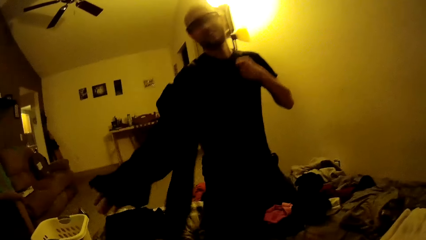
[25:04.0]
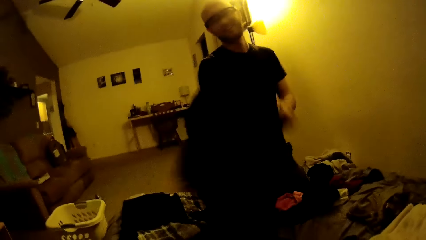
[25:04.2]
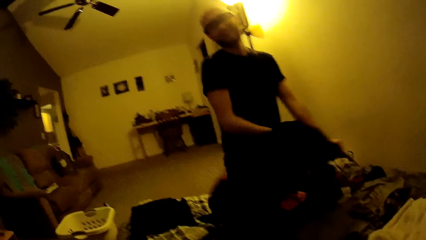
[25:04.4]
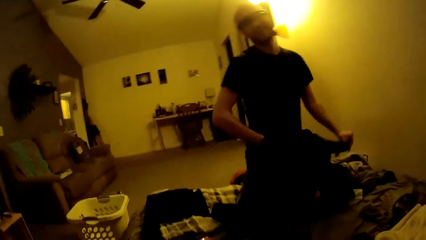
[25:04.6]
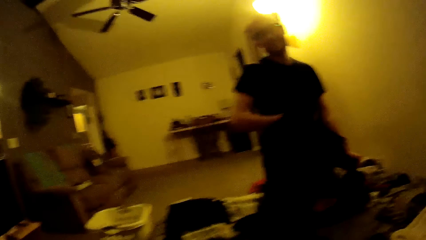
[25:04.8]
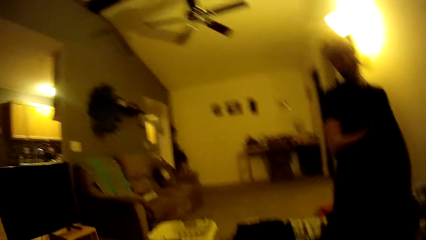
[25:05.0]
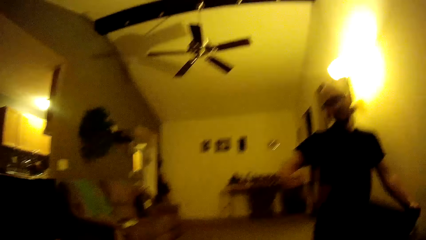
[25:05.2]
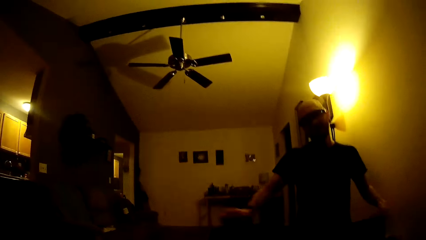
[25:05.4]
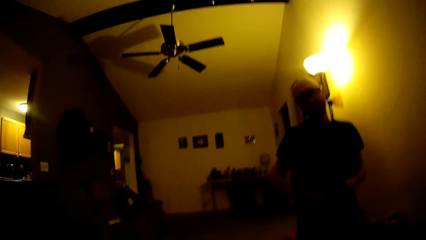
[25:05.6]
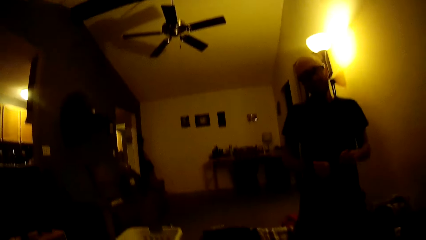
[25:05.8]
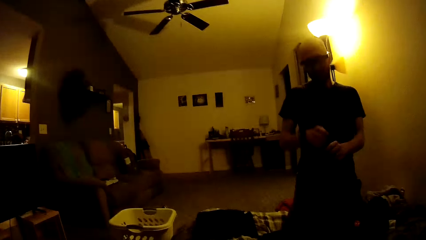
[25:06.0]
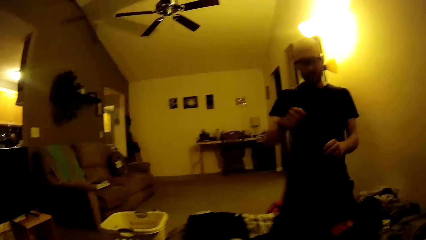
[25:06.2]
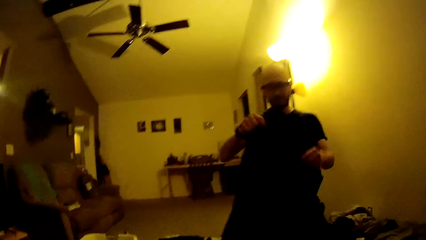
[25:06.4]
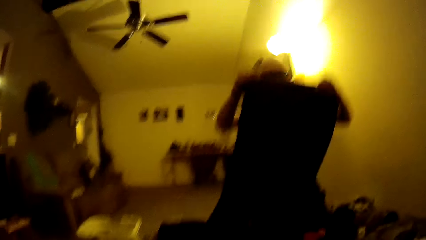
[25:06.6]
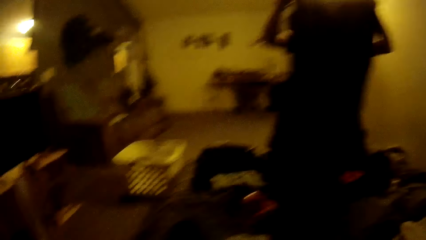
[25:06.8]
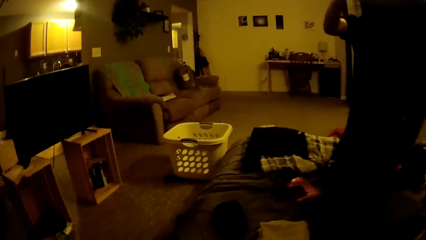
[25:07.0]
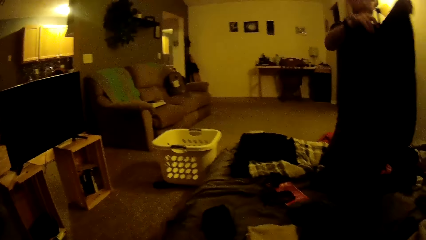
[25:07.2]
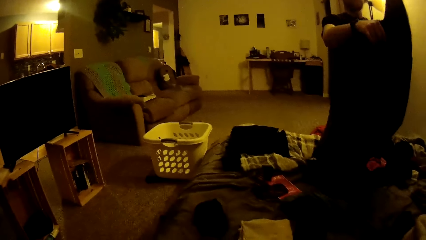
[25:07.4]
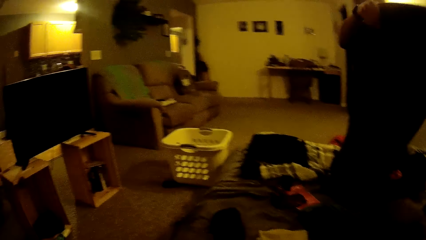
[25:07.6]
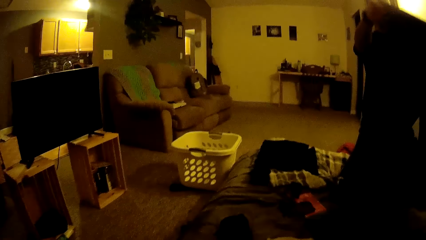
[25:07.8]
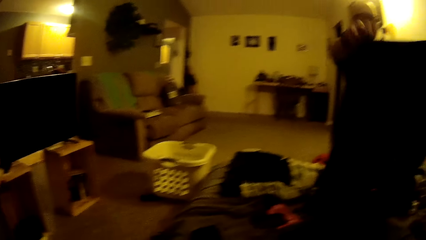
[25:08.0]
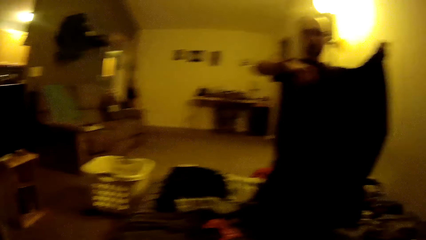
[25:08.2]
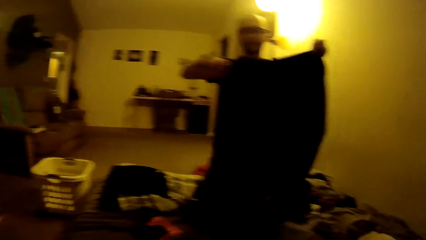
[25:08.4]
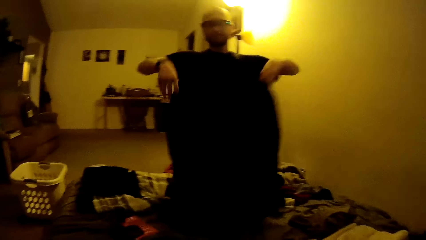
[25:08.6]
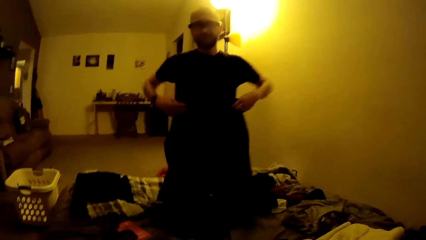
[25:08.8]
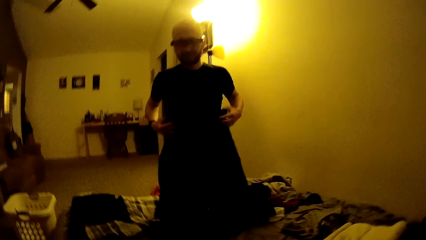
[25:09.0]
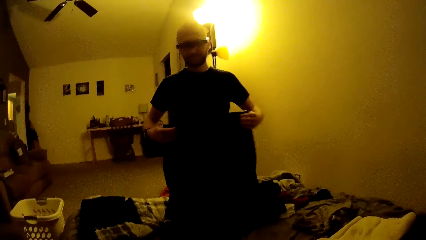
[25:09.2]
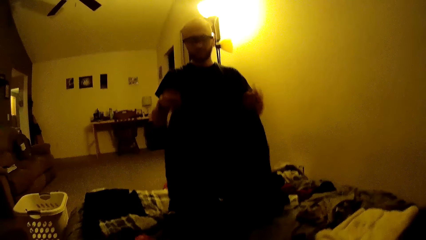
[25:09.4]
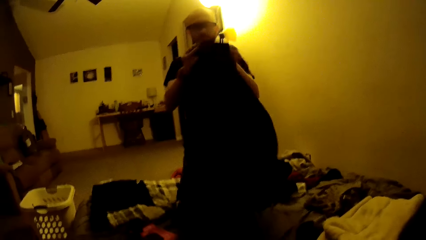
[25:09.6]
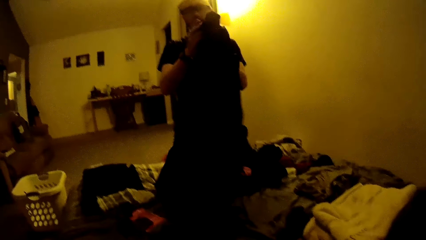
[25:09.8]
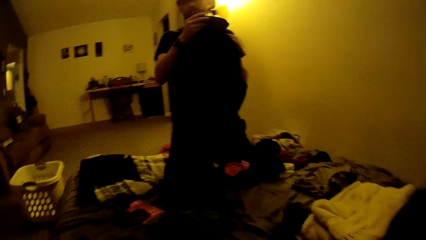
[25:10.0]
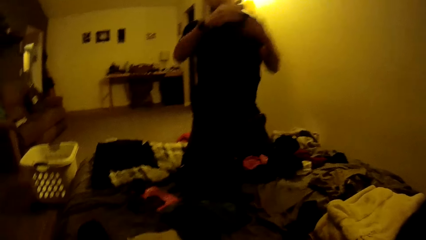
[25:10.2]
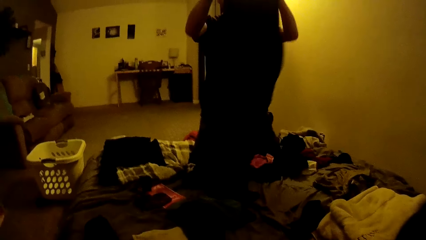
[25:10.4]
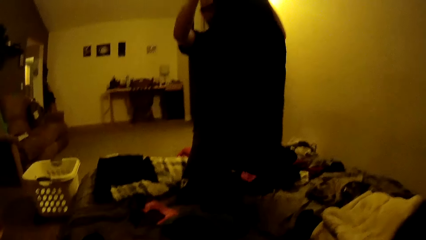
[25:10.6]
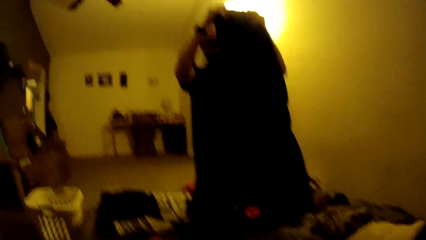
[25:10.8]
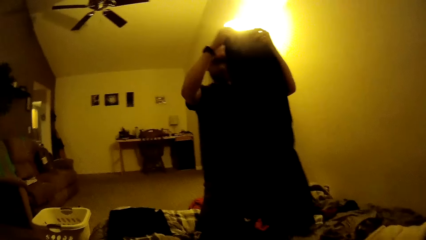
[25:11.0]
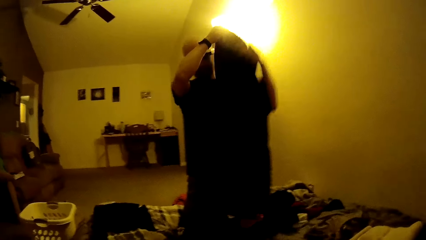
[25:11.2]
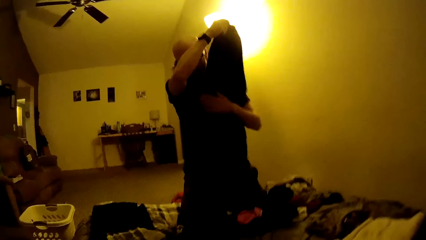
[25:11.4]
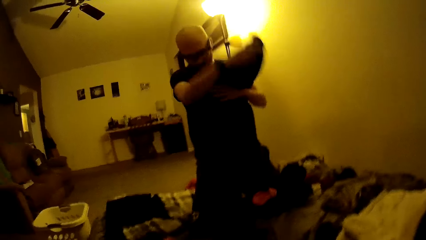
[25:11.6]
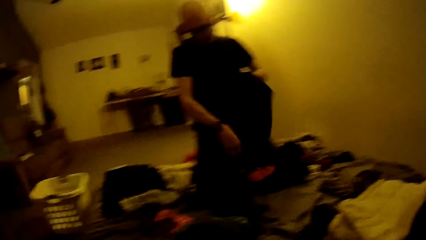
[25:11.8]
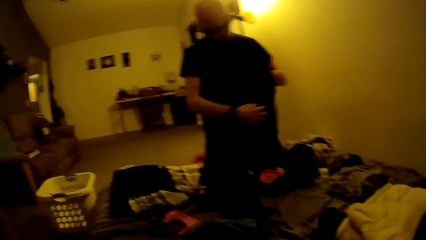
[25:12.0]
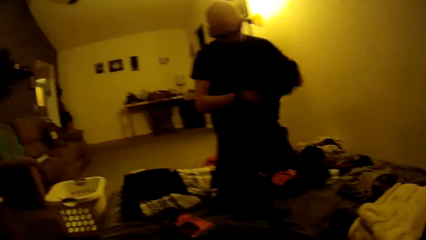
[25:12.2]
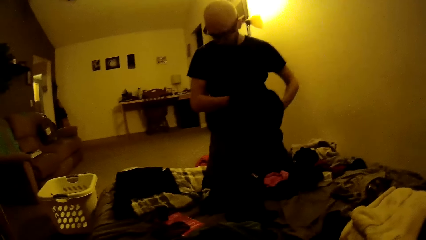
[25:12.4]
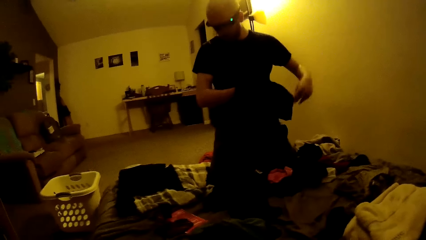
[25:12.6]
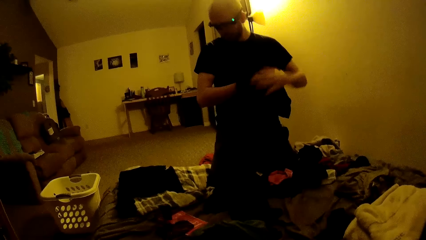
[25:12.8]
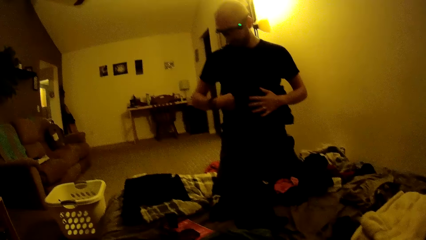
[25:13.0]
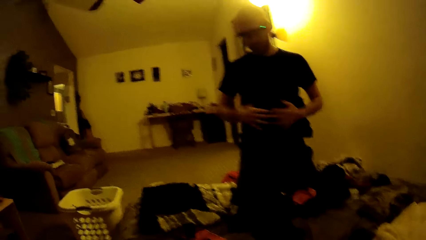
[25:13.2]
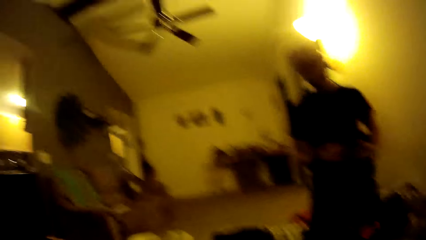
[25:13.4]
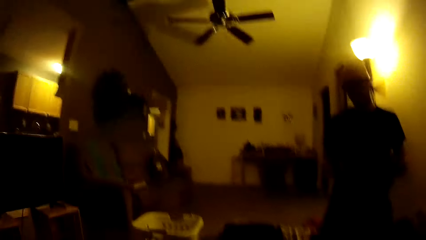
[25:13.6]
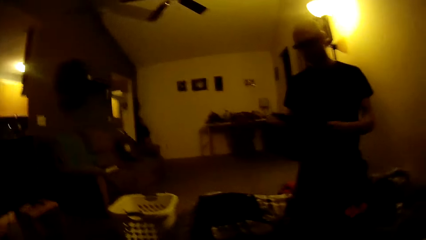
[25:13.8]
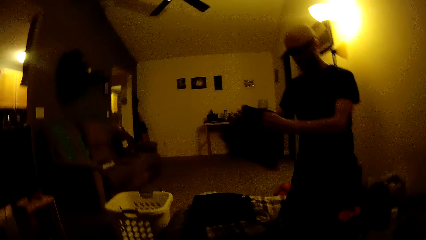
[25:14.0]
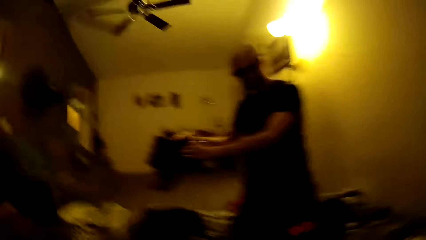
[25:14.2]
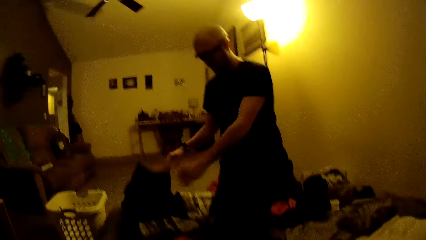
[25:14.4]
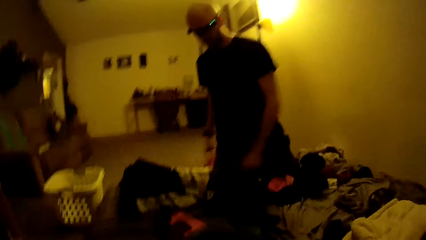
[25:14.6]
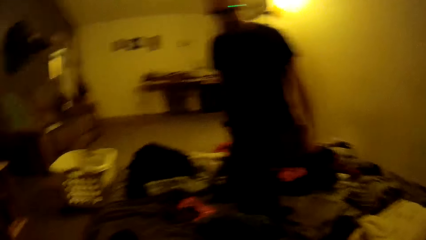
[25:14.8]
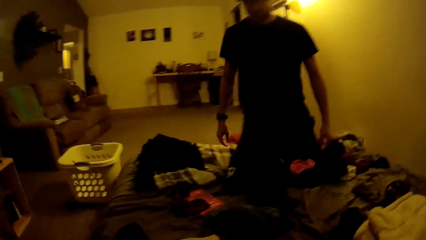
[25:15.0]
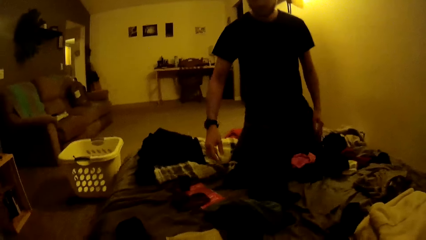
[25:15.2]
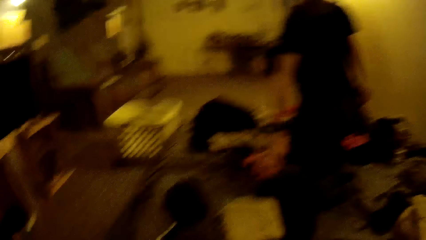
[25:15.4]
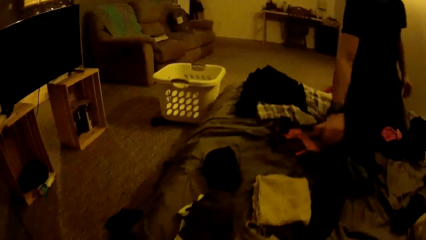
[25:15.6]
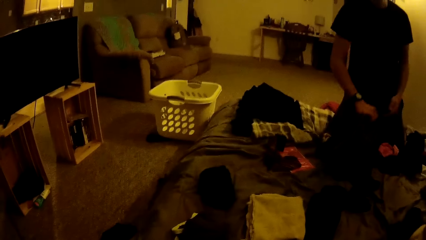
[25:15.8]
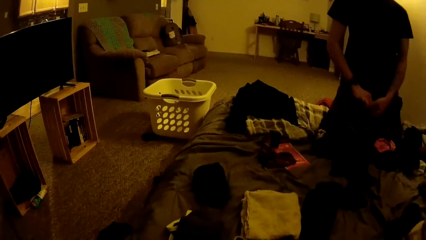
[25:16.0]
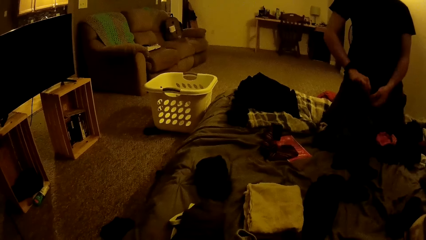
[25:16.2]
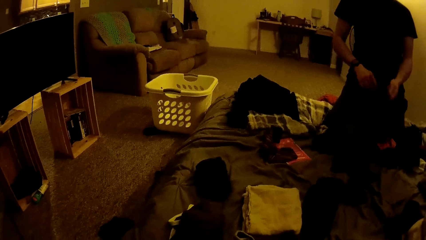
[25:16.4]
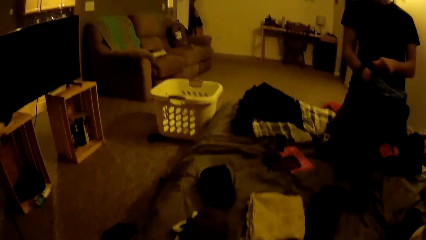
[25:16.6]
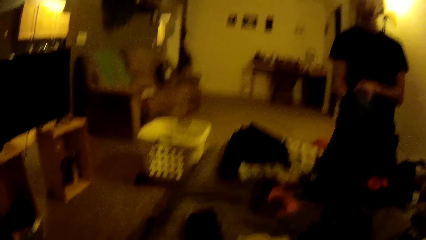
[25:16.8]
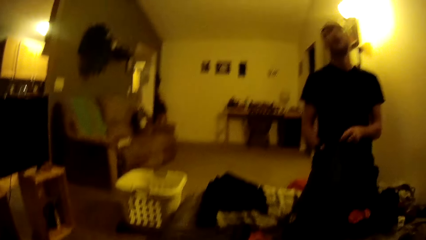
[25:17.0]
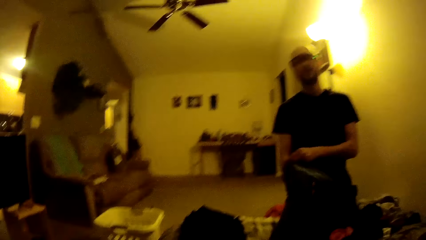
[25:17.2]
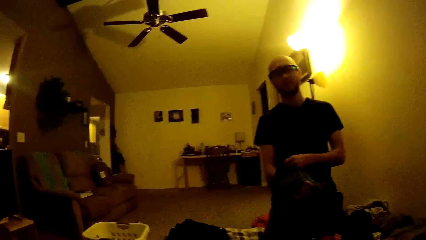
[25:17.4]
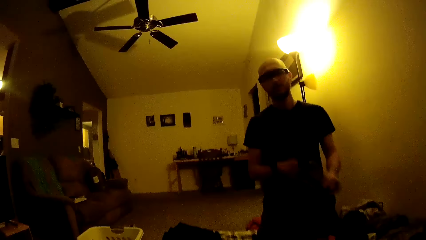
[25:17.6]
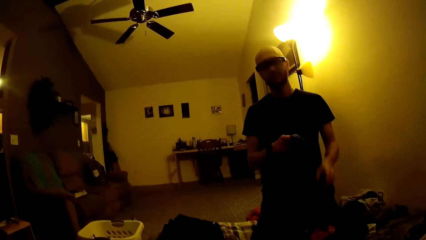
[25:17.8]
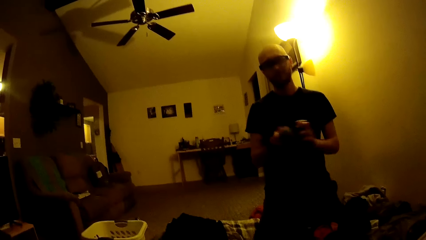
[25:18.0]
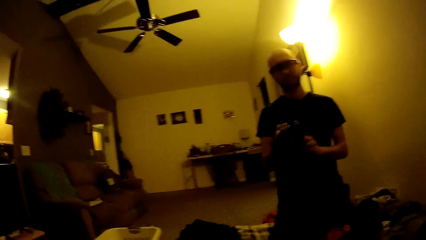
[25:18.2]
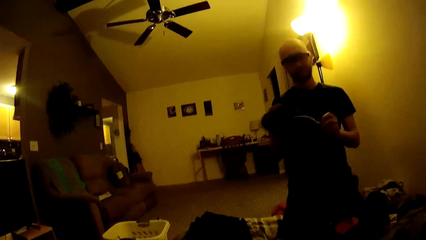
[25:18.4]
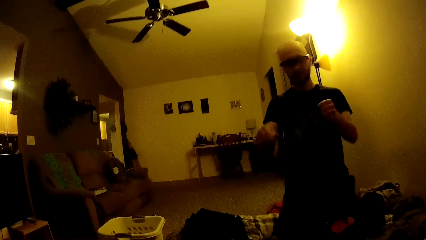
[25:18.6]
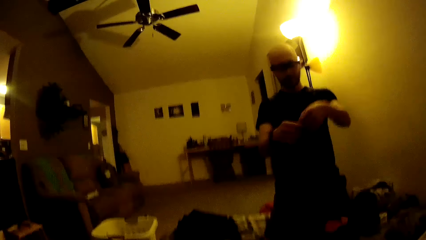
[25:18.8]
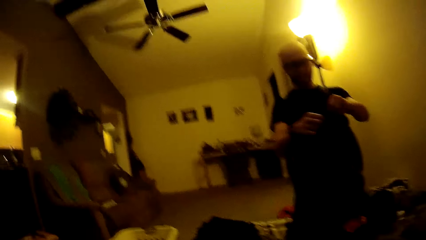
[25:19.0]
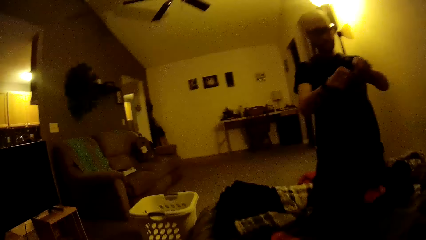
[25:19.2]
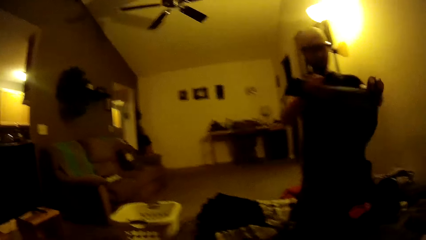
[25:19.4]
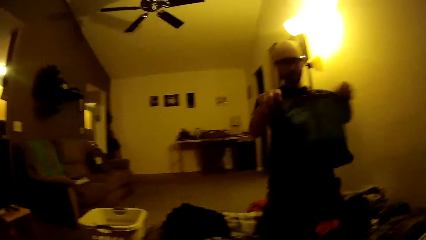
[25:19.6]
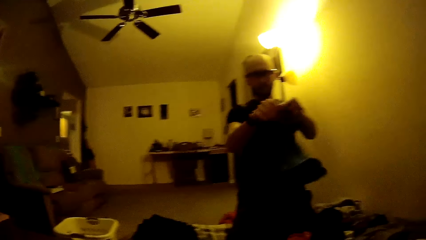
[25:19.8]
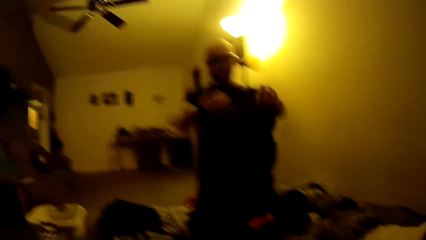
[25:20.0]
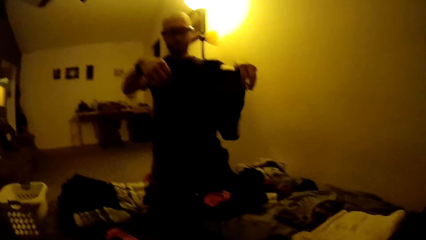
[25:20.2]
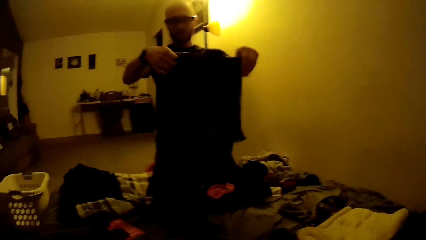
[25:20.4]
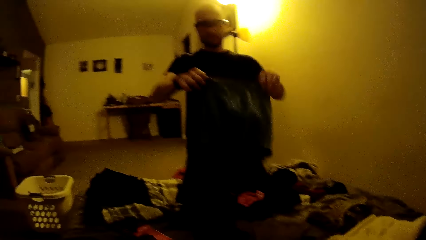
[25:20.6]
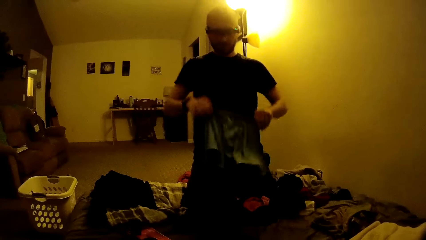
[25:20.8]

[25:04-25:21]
The man folds the trouser with both hands. The man drops the folded trouser on the bed with both hands. The man picks up a cloth on the bed with his right hand and turns the cloth inside out.
